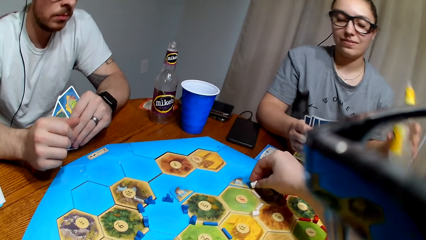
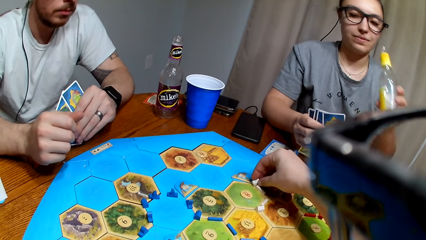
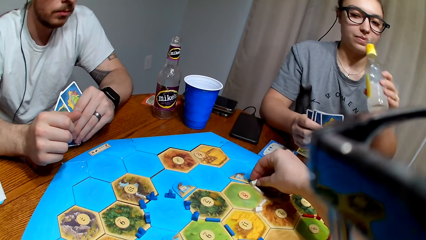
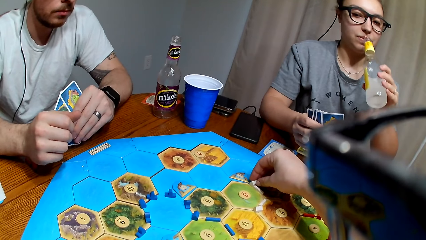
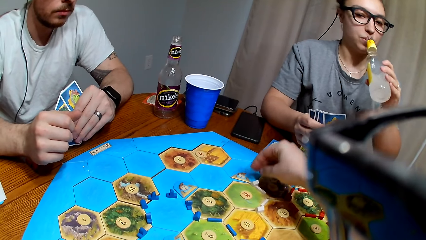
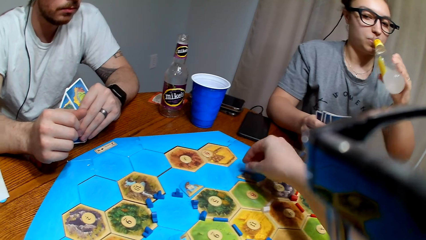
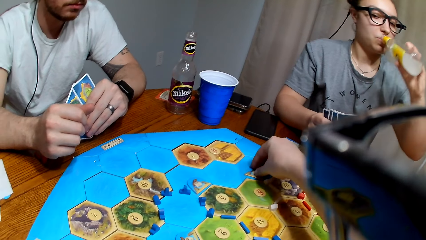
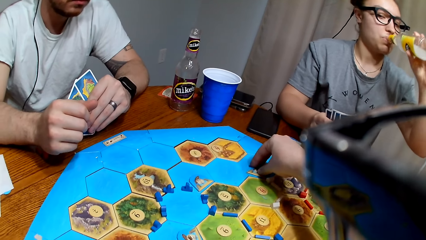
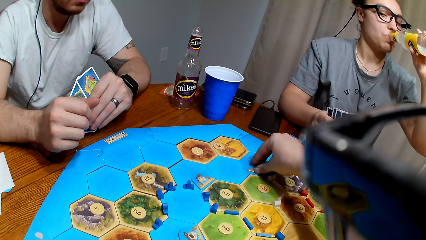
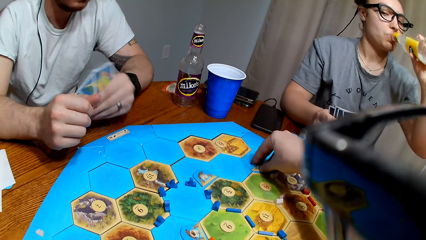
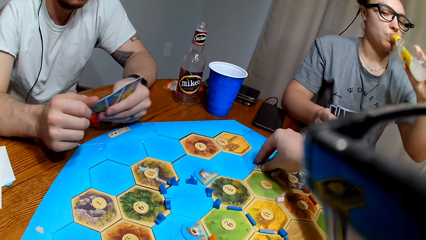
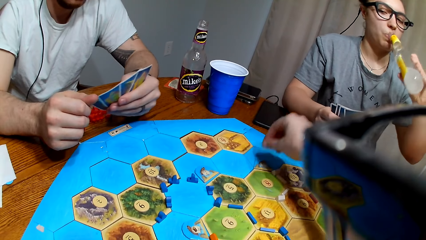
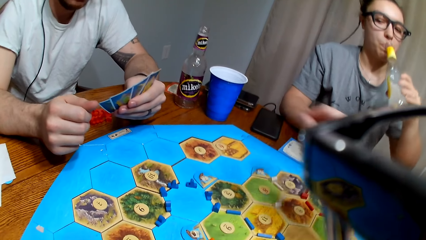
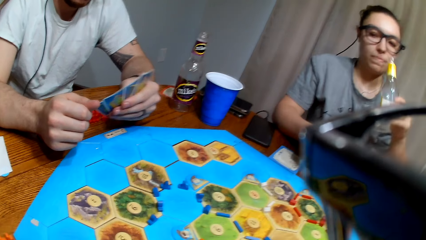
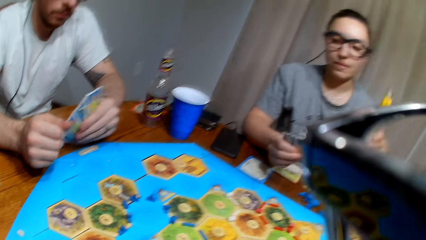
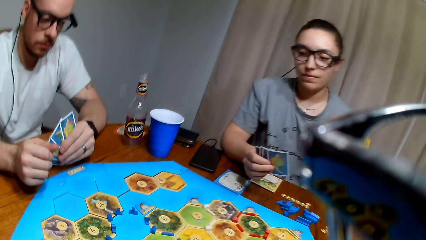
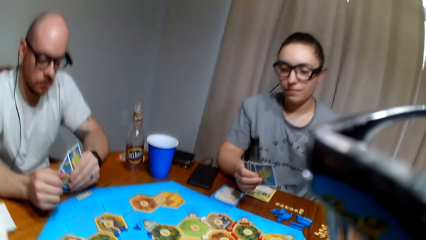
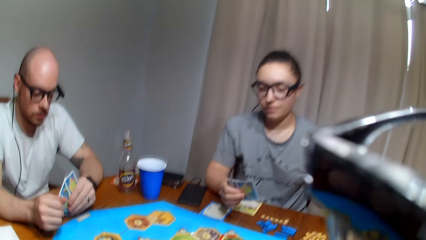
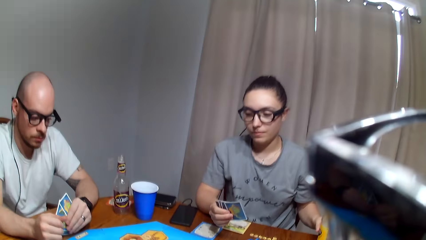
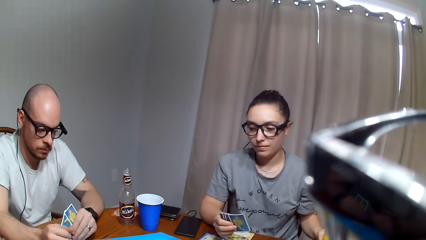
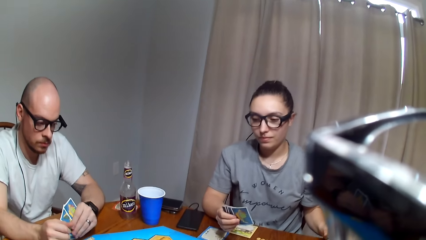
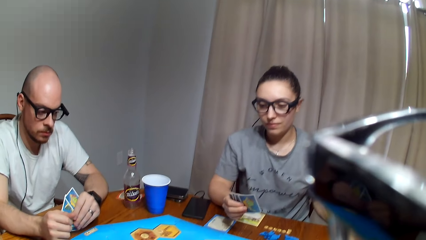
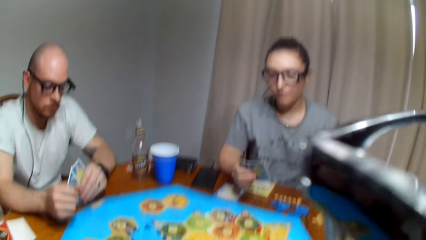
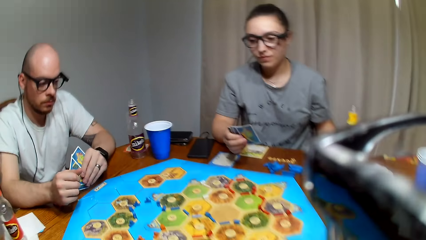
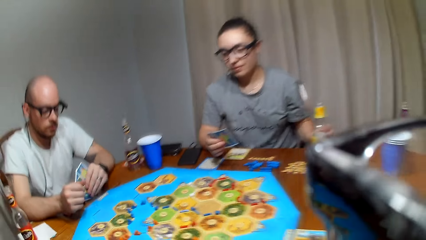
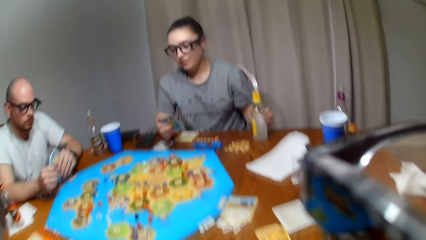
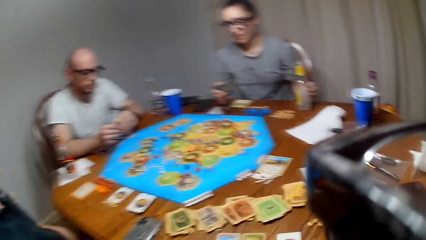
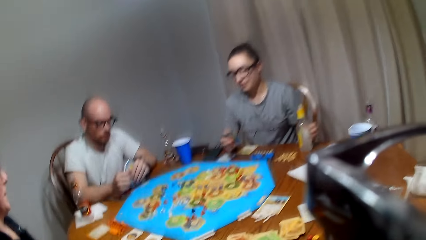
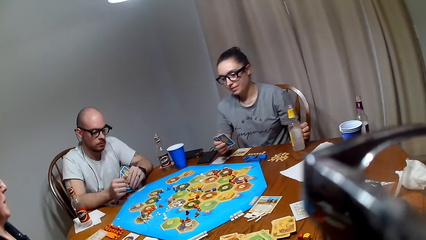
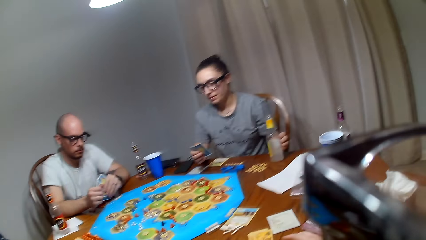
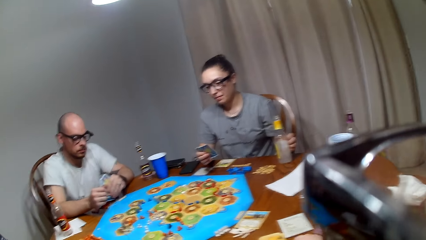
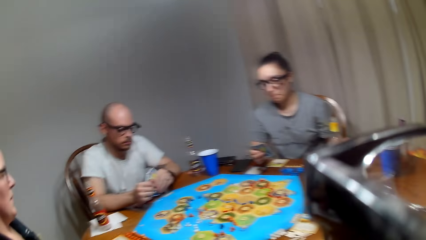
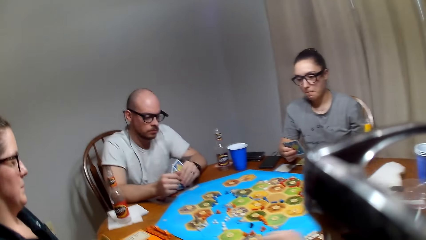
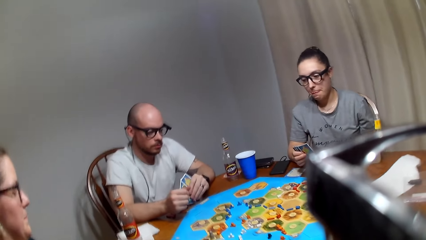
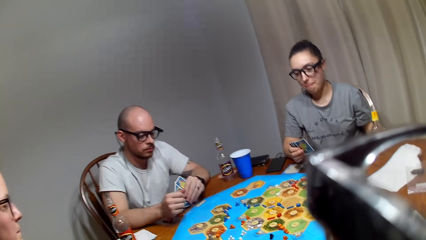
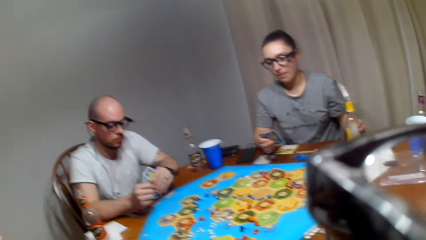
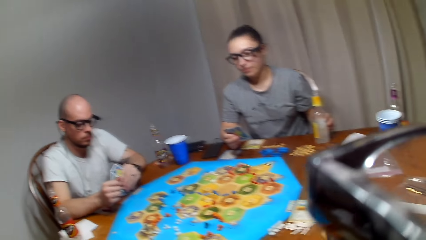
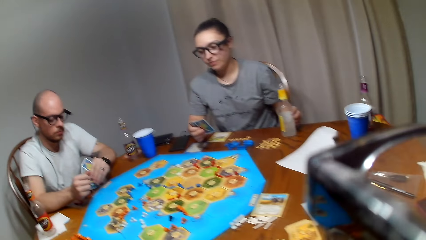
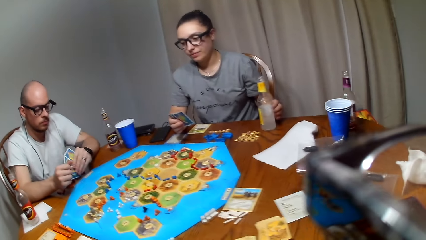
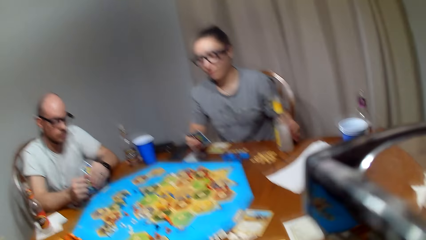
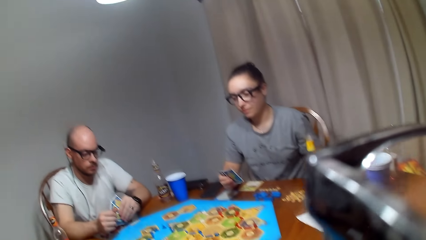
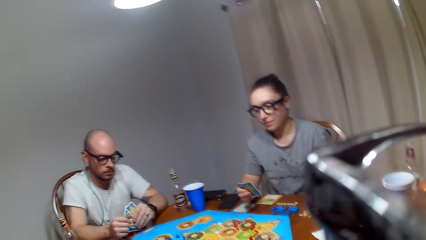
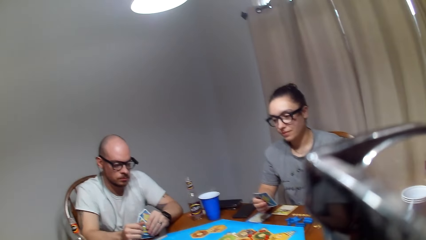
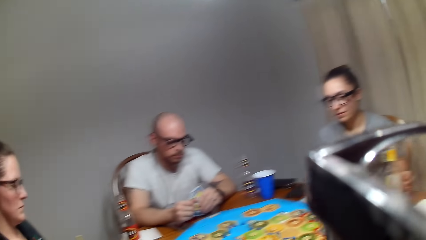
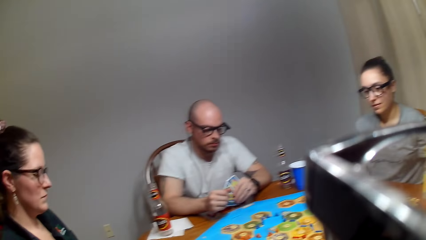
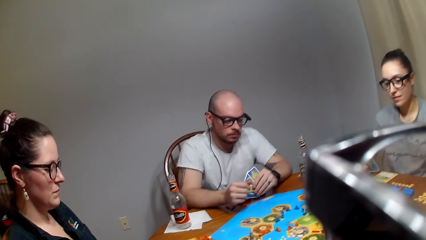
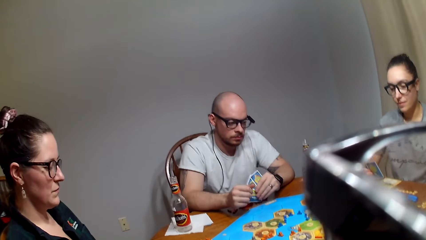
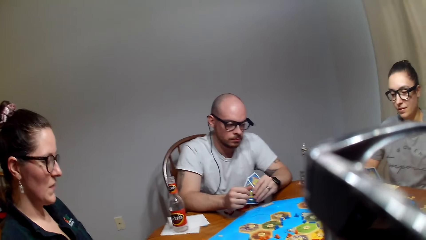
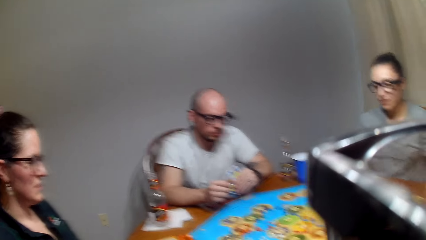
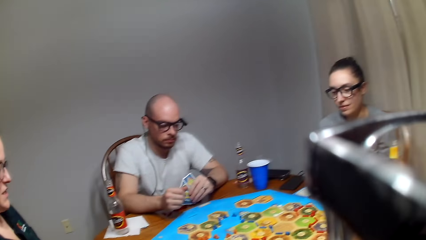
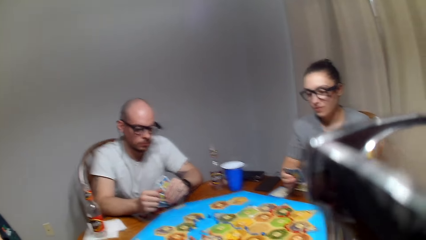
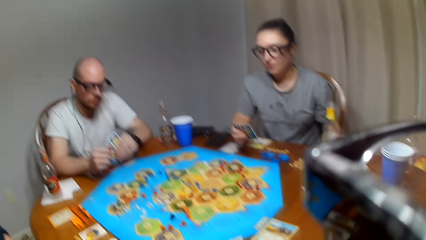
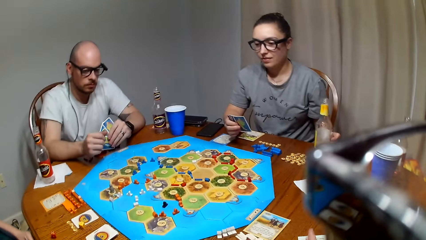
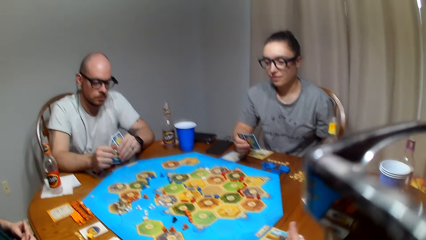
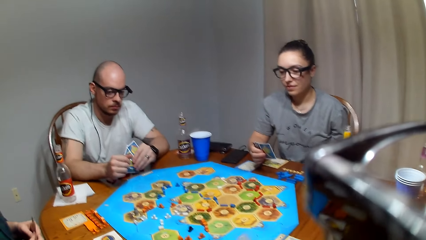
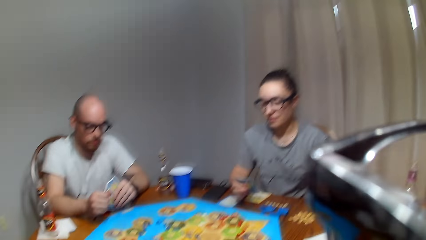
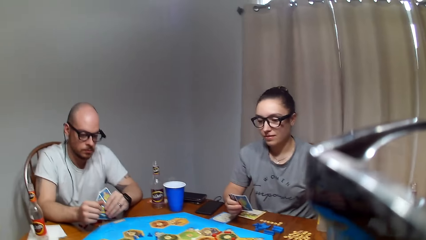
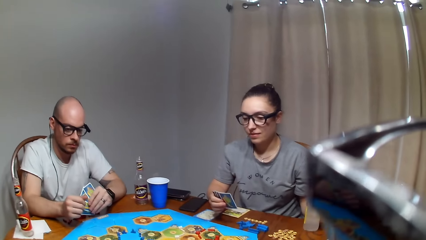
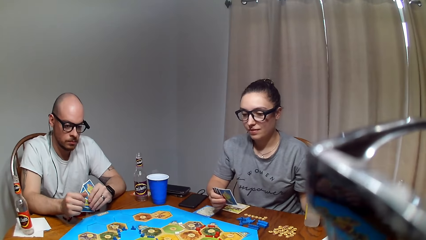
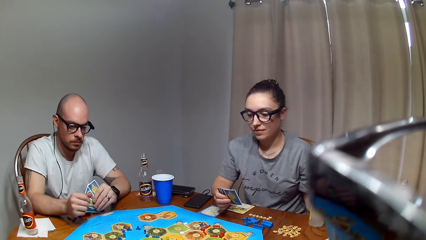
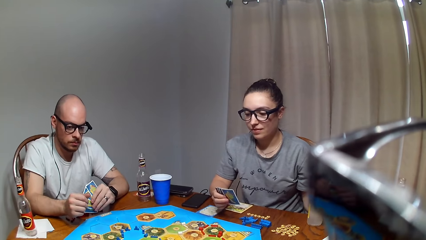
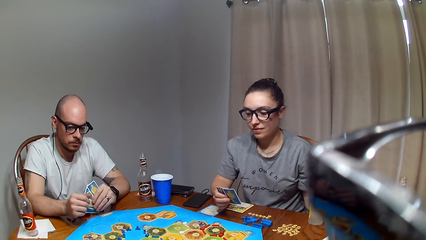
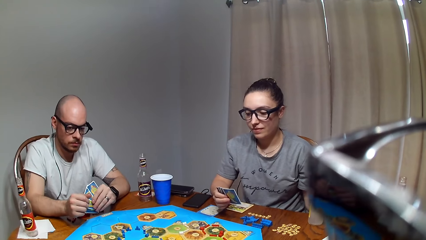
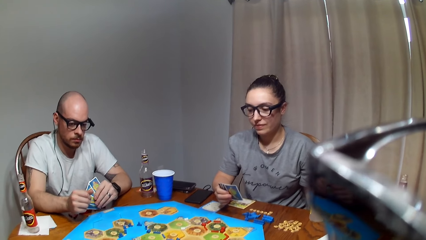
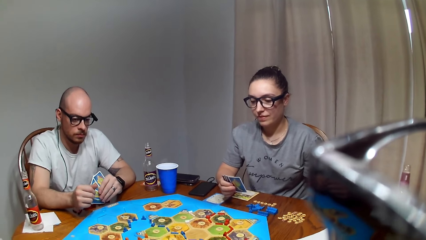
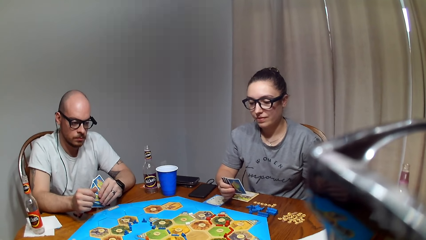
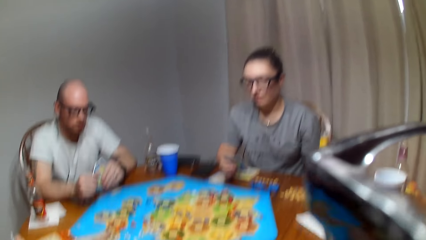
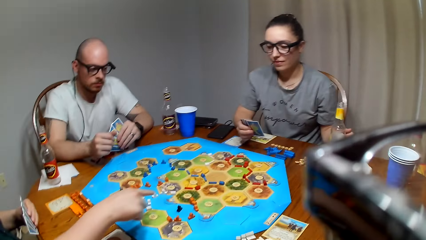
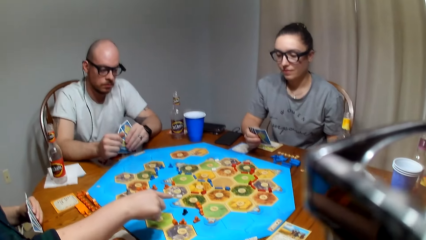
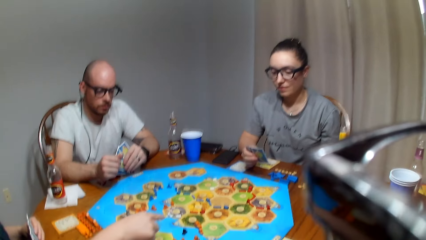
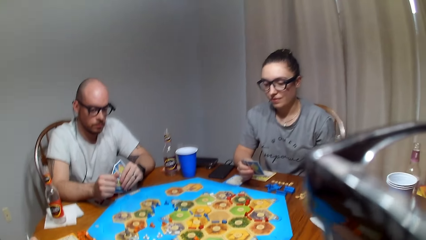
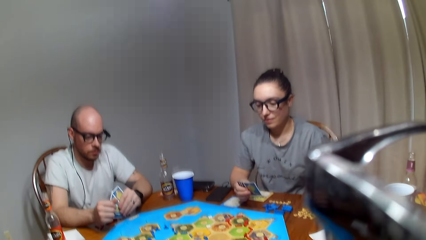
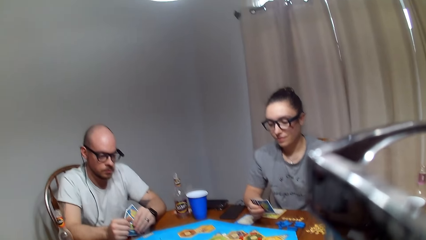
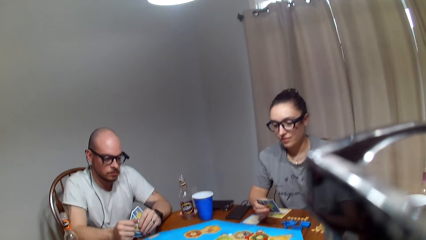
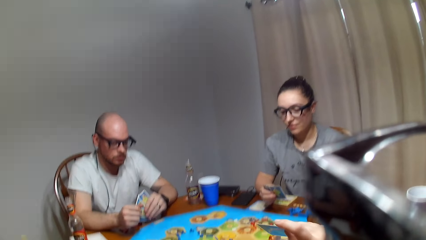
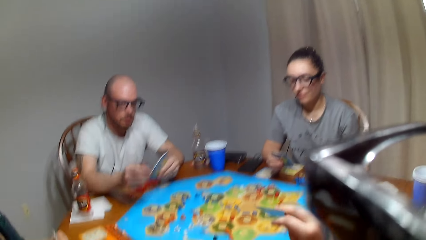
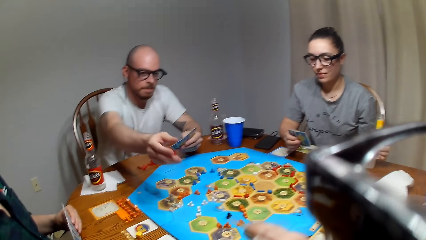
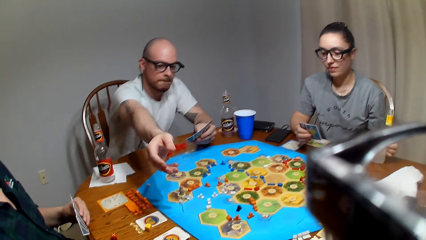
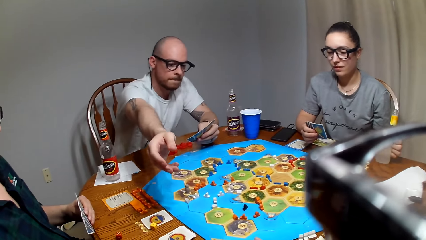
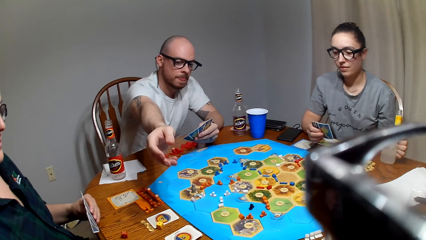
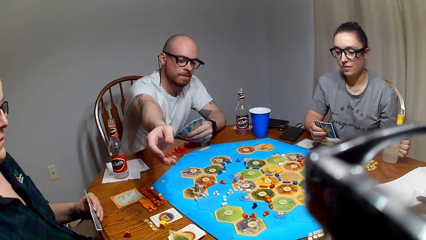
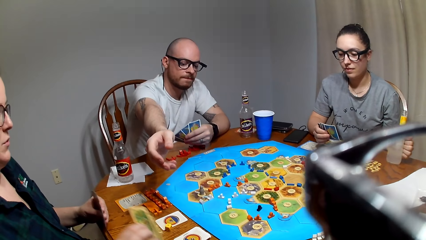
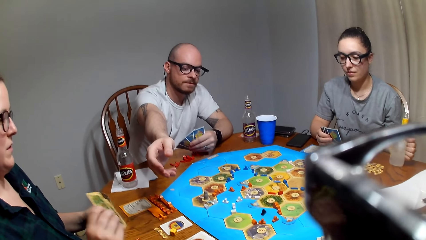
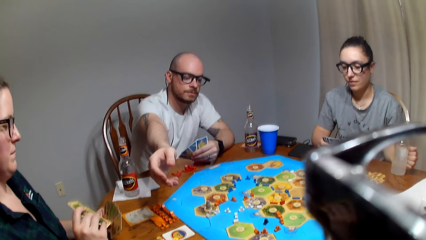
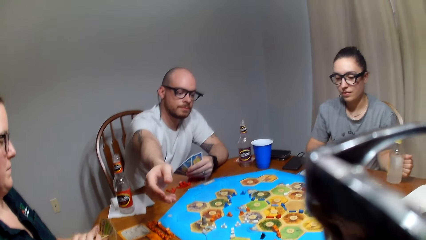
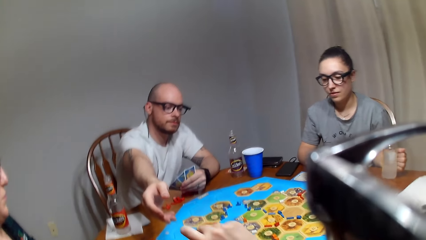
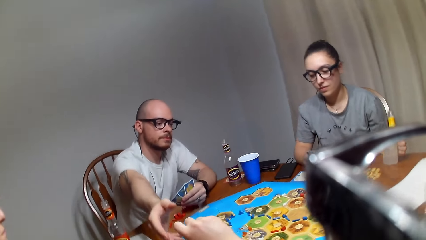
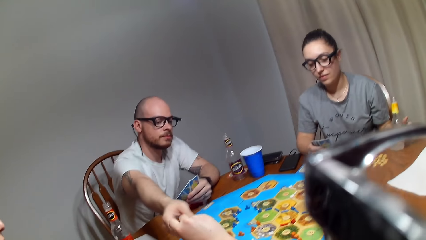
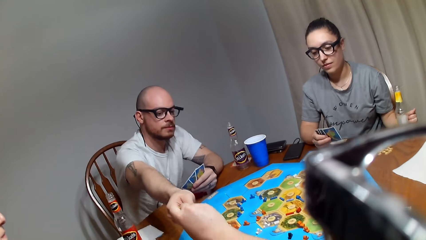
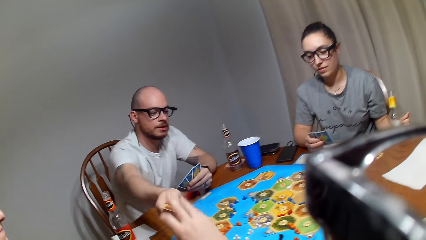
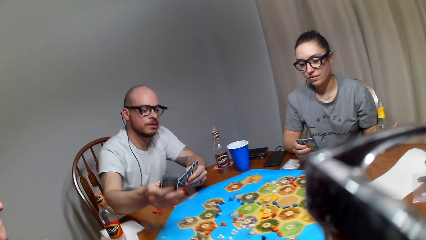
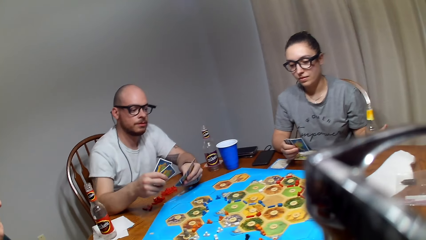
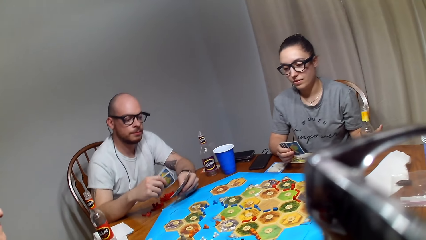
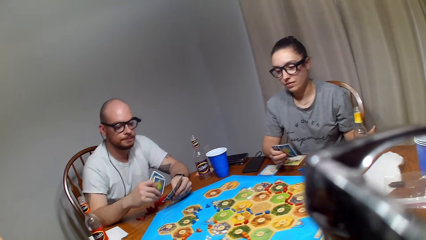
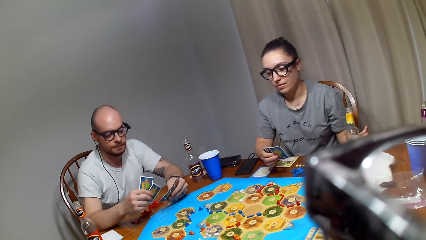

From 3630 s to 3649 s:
A lady picks the drink from the table. The camera wearer drops a road on the Catan settler board. The lady takes the drink. Another lady drops dice on the Catan settler board. She points to the Catan settler board. She picks cards from the table. The camera wearer gives a man a card.
